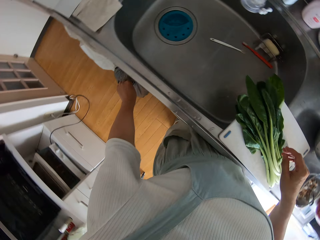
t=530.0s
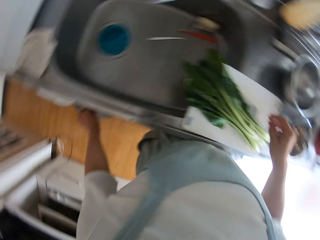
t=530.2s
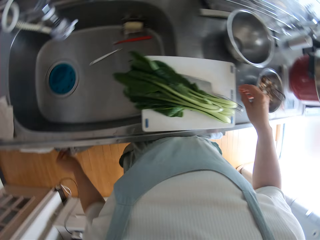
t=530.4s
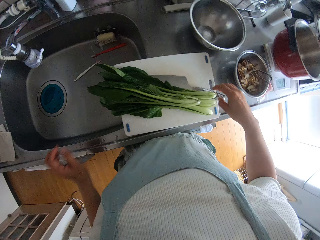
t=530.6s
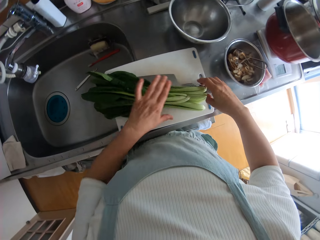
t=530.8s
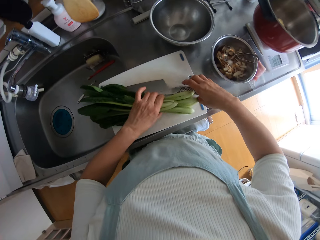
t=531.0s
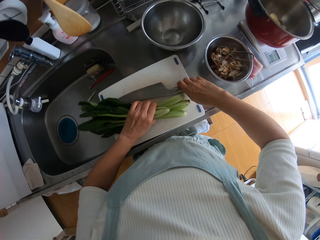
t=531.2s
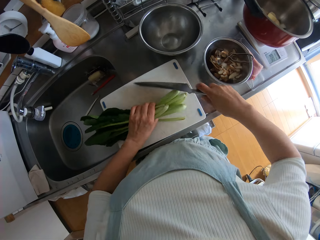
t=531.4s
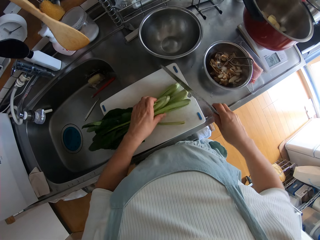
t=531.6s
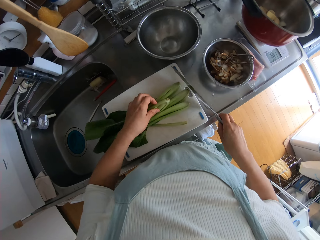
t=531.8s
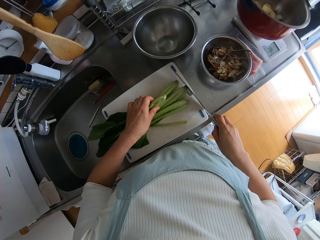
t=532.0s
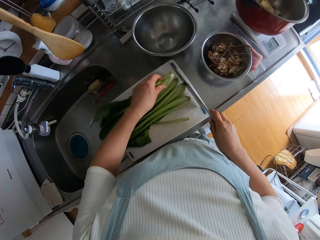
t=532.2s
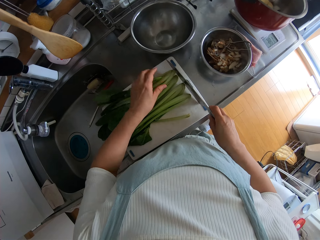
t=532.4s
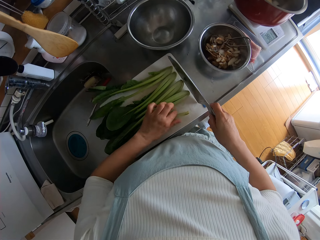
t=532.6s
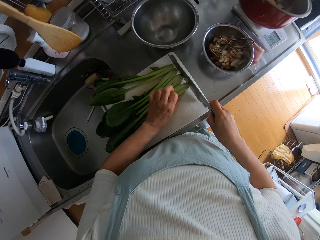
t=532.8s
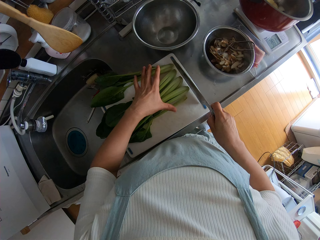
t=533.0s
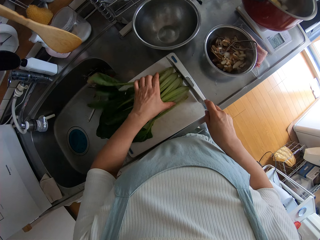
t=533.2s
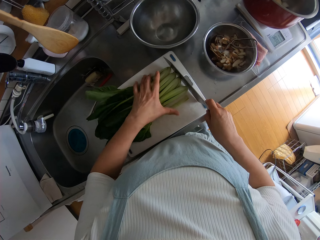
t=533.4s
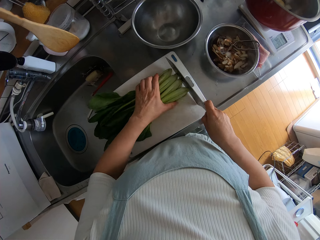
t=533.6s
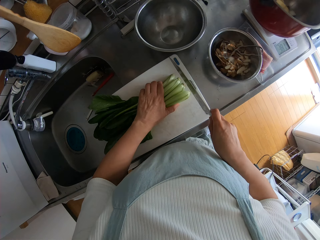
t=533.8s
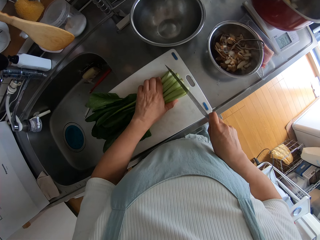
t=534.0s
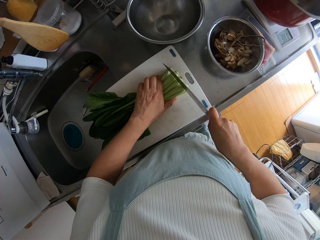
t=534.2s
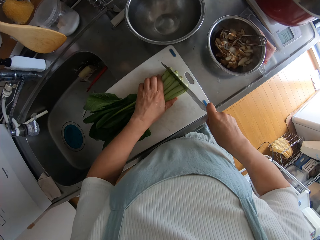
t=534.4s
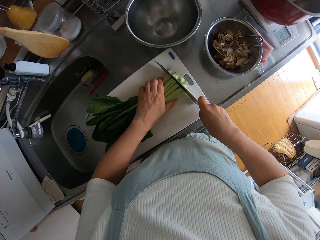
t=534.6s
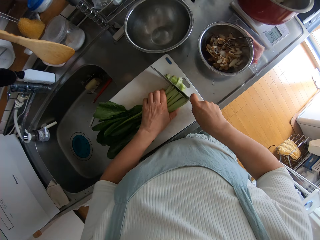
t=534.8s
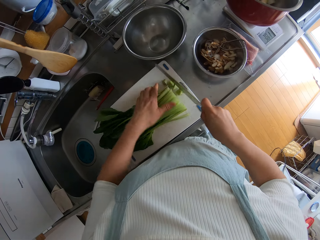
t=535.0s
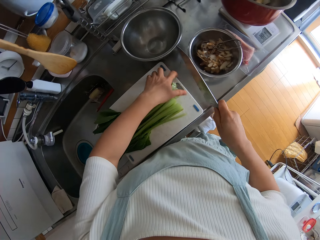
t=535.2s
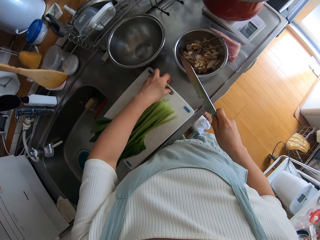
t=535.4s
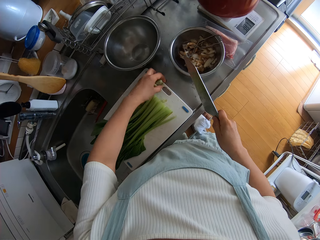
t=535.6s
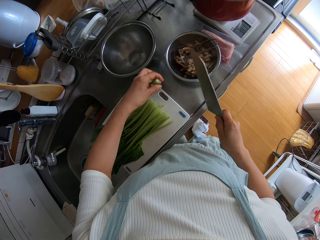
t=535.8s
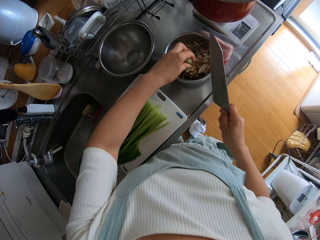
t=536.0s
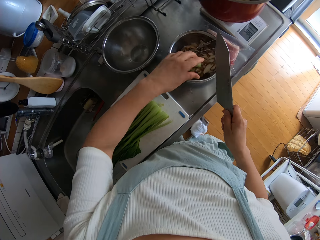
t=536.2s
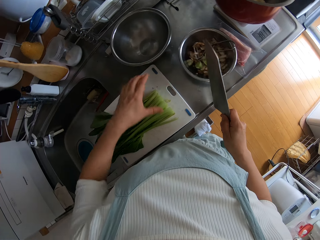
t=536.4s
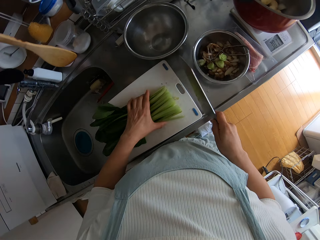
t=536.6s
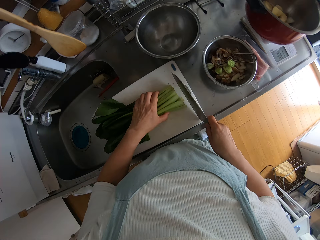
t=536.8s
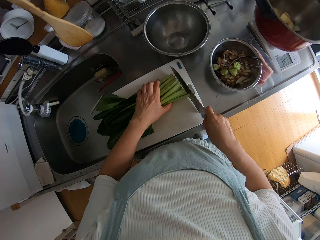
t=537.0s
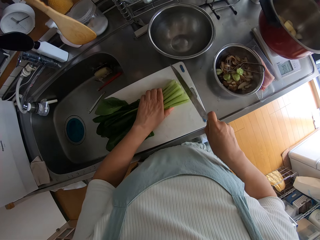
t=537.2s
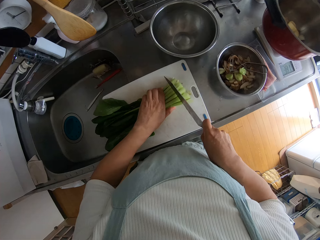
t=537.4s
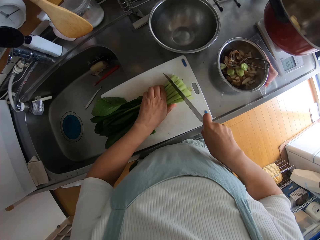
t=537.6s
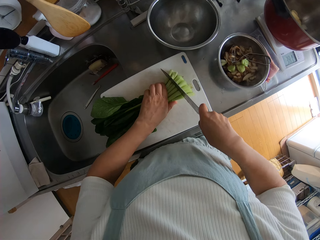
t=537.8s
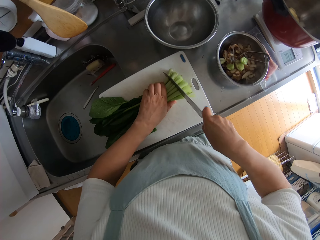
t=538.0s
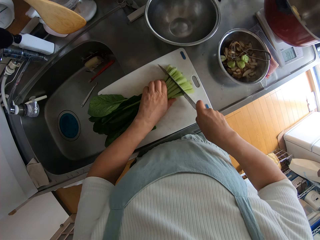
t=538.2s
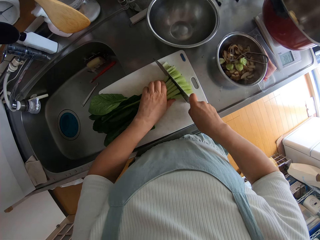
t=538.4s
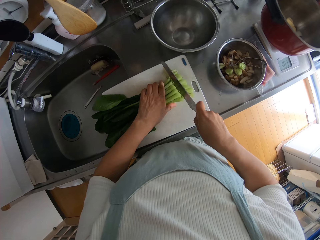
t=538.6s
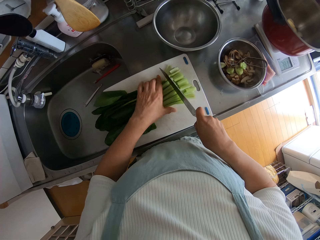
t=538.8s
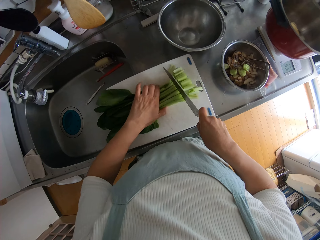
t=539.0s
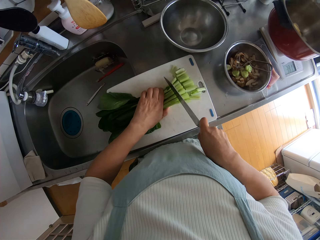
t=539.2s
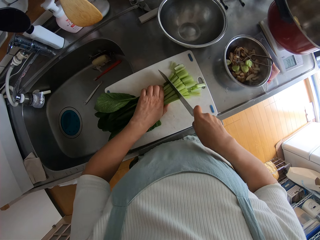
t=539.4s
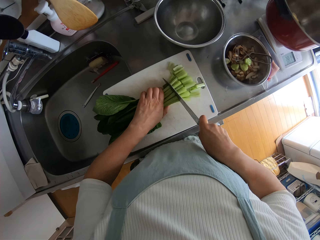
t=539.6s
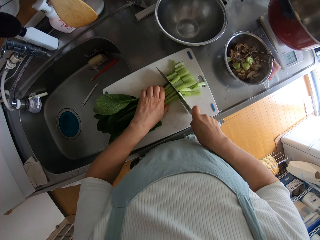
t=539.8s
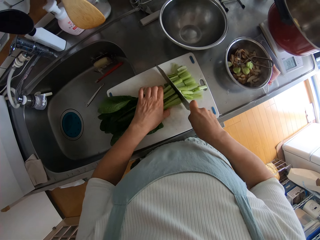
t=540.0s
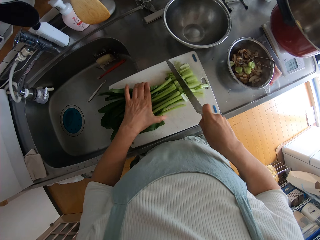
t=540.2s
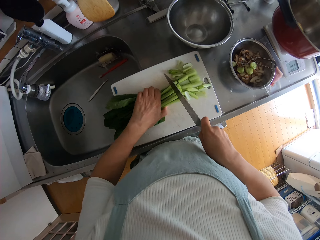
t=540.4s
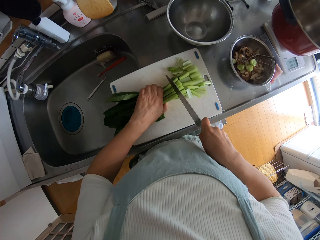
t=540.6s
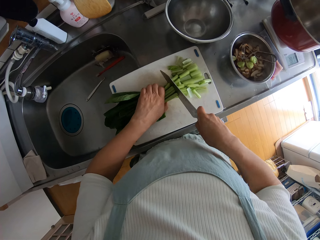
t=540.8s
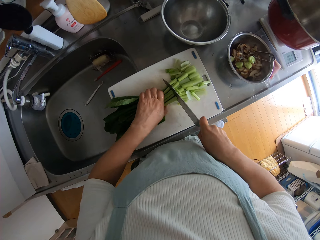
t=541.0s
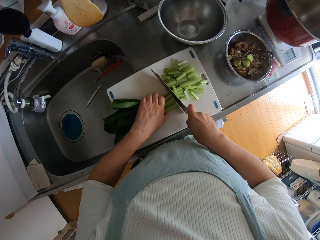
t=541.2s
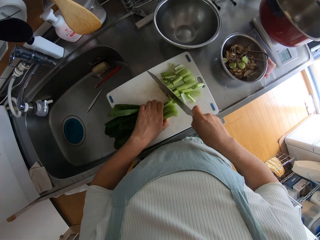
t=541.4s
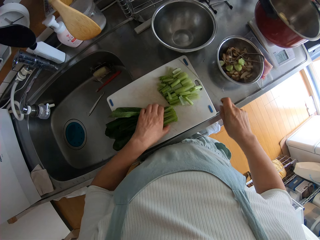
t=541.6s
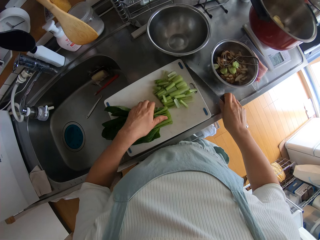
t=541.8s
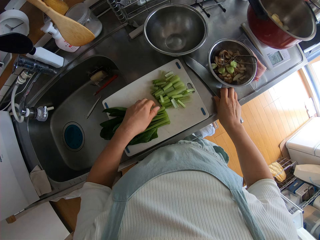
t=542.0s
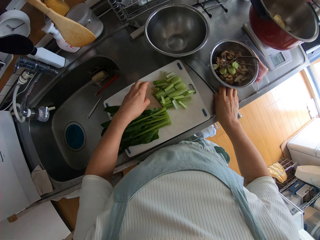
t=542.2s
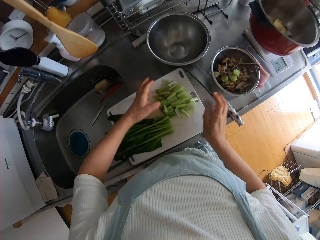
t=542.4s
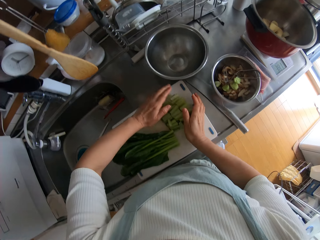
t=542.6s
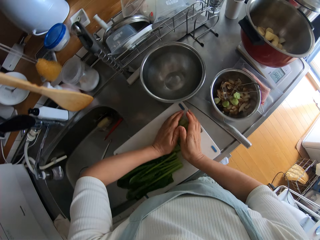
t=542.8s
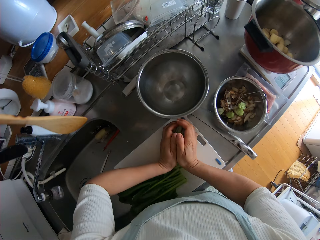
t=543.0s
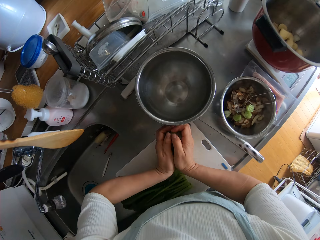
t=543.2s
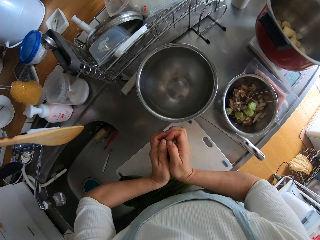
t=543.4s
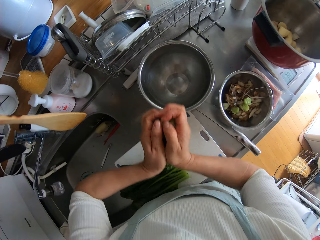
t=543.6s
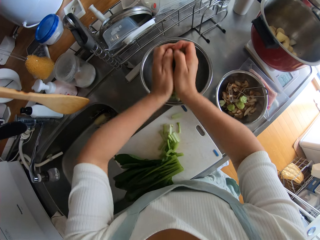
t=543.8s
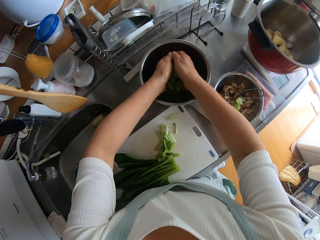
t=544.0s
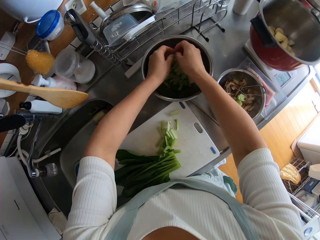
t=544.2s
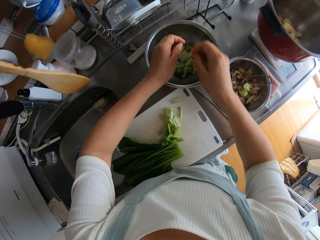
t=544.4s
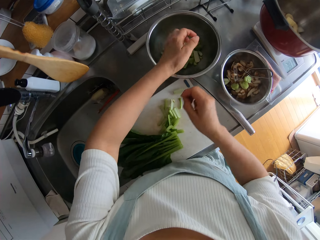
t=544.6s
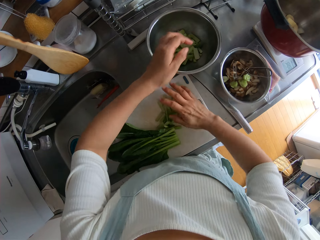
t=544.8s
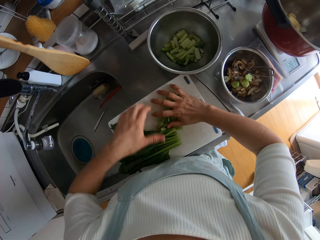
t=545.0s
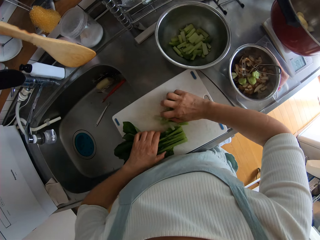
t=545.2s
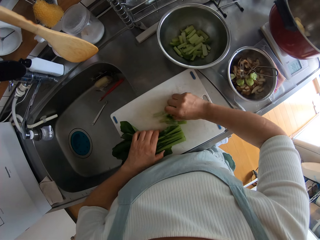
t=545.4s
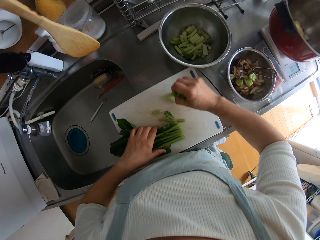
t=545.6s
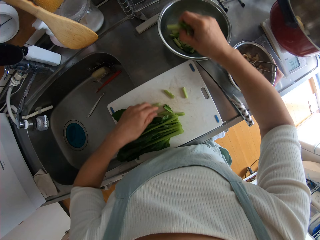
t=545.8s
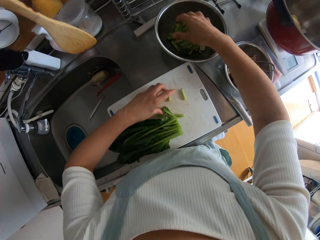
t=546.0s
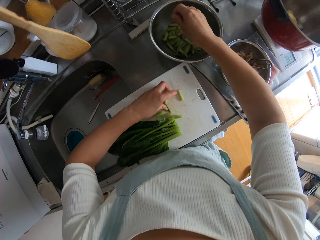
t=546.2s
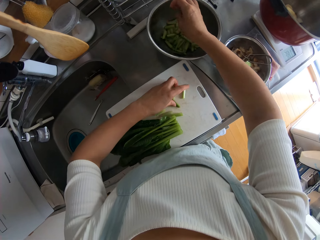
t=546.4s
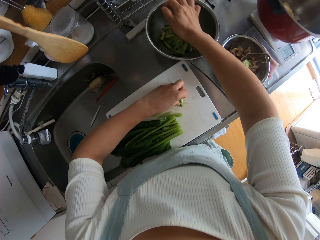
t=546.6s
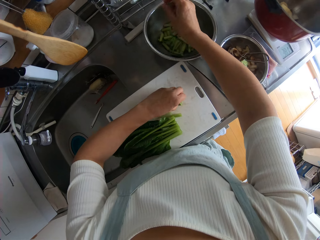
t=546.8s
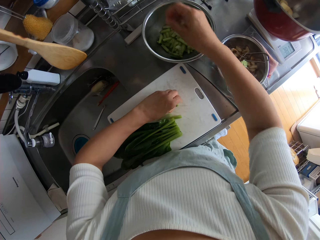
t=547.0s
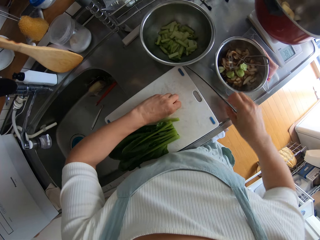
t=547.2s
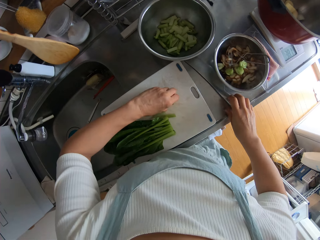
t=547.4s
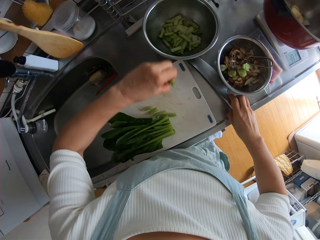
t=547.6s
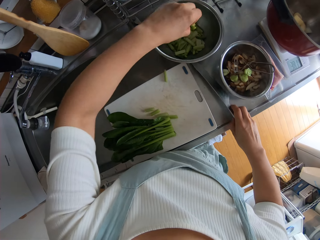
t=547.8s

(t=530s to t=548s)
The camera wearer drops the piece of paper into the polythene bag hung on the drawer handle. They adjust the leek leaves on the chopping board. They pick the knife from the chopping board. They arrange the leek leaves on the chopping board. They cut the roots of the leek leaves on the chopping board with the knife. They pack the roots of the leek leaves from the chopping board. They drop the roots of the leek leaves into the stainless bowl on the countertop. They chop the leek leaves on the chopping board with the knife. They drop the knife on the countertop. They pack the chopped leek leaves from the chopping board. They drop the chopped leek leaves into another stainless bowl on the countertop. They pack the chopped leek leaves from the chopping board. They drop the chopped leek leaves into the other stainless bowl on the countertop. They pack the chopped leek leaves from the chopping board.

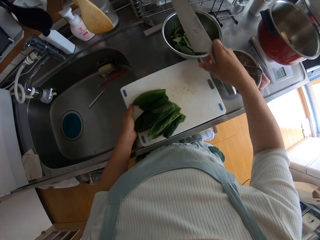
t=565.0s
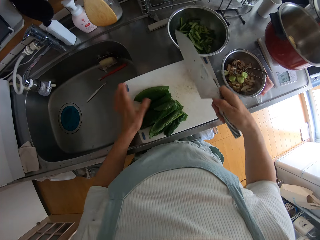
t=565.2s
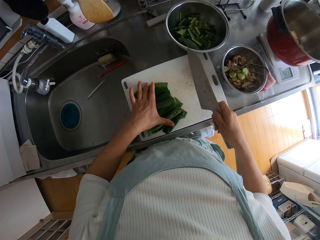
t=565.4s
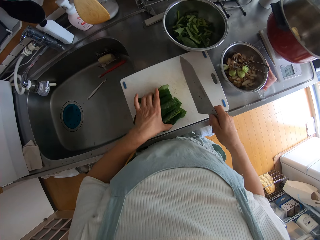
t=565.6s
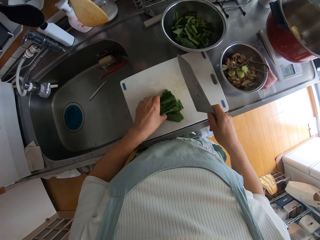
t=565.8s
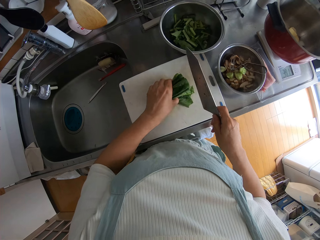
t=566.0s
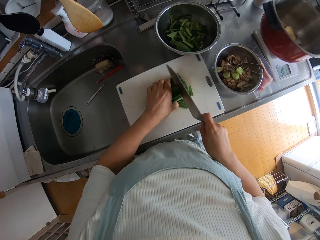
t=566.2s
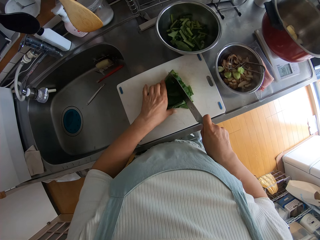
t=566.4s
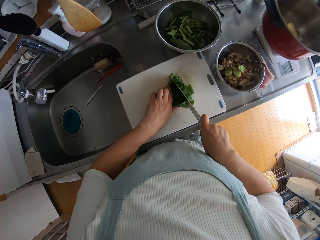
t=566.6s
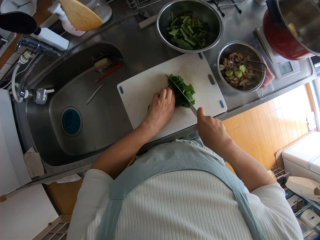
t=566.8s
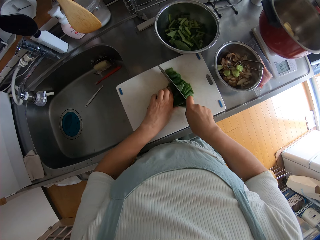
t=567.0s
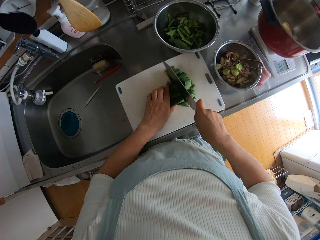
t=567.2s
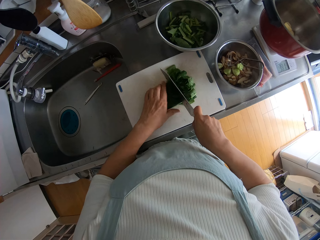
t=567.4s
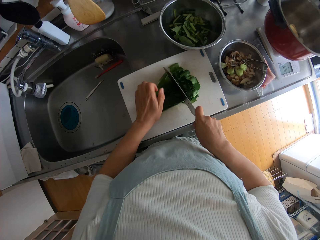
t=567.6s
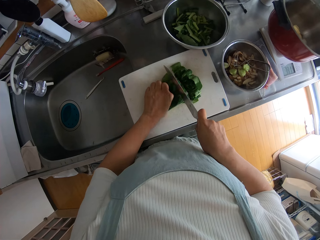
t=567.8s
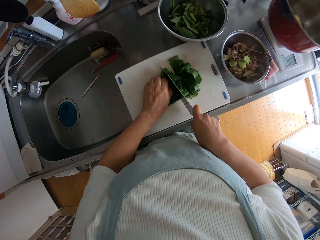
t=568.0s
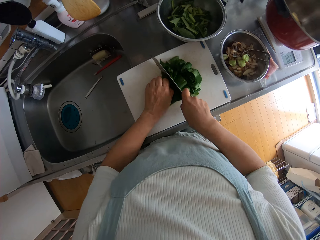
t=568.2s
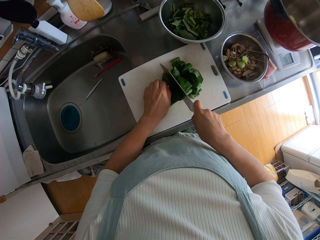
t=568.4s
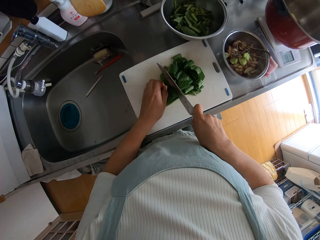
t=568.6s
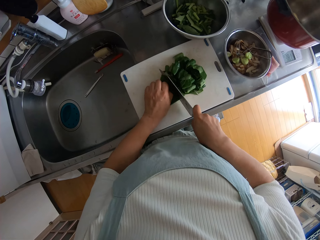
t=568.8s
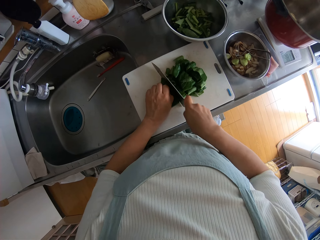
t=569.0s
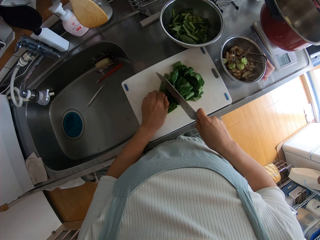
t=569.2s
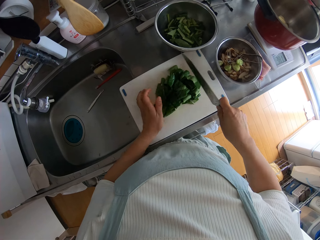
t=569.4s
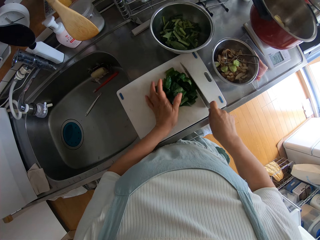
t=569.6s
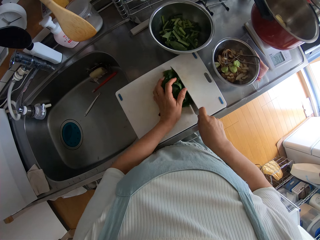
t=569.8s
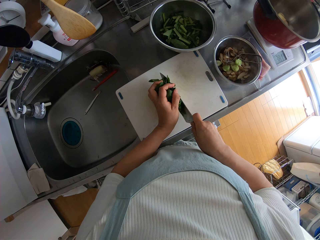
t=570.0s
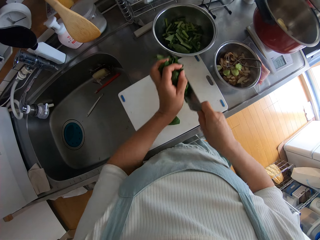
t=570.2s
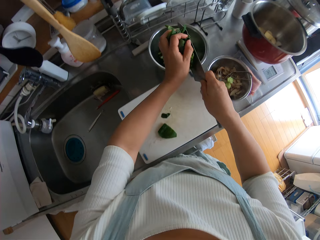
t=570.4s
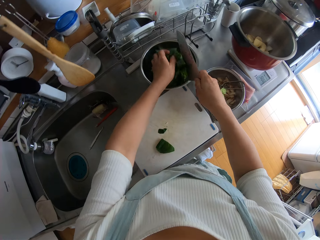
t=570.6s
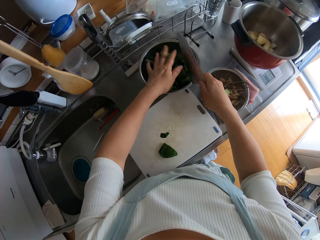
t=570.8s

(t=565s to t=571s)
The camera wearer drops the piece of the cut vegetable or spinach in a bowl on the countertop. They drop the chopping board on the countertop. They hold the spinach. They adjust the vegetable on the chopping board. They cut the vegetable on the chopping board with the knife. They pack the cut vegetable with the knife from the chopping board.
